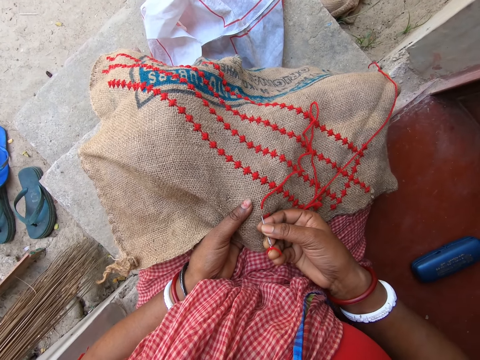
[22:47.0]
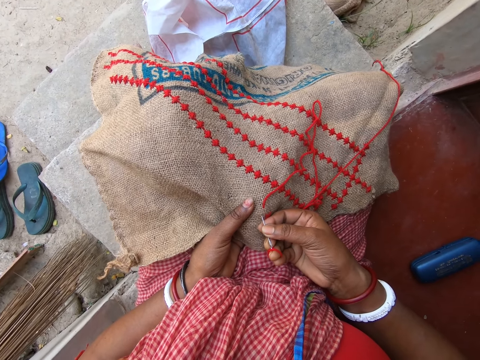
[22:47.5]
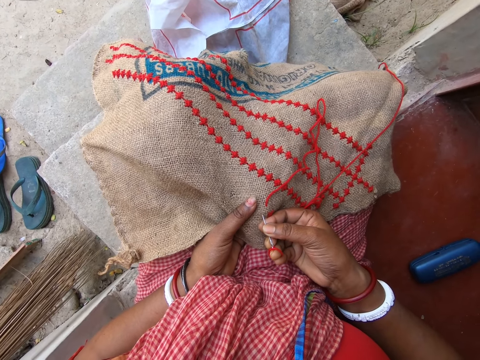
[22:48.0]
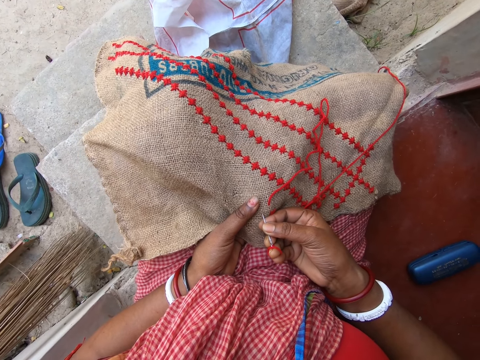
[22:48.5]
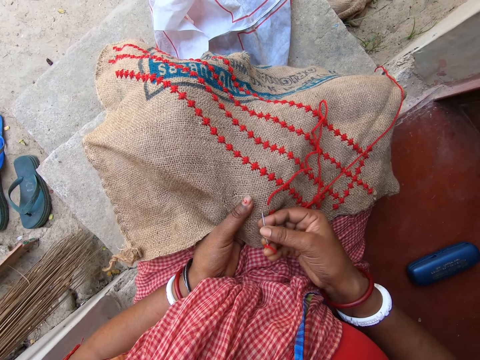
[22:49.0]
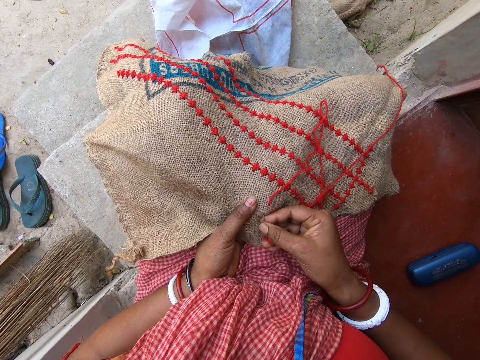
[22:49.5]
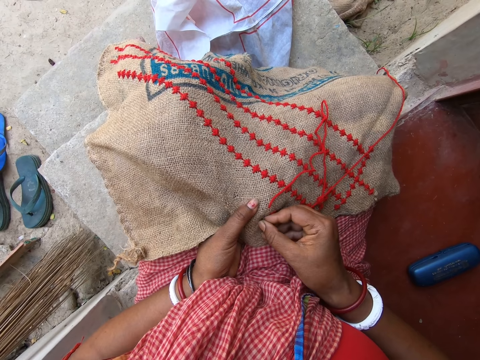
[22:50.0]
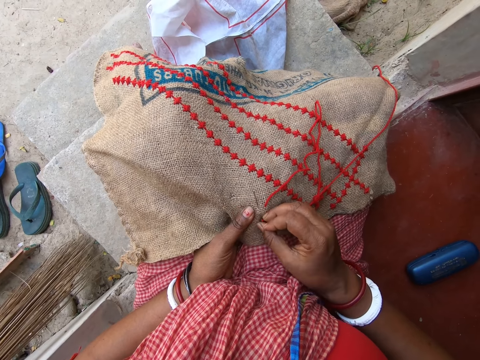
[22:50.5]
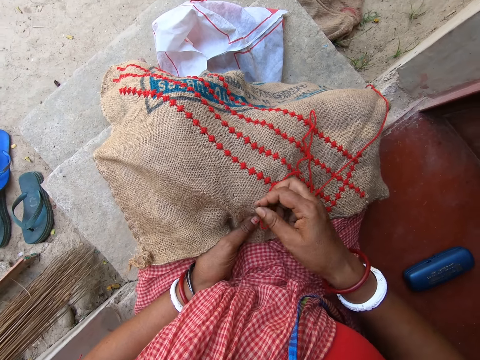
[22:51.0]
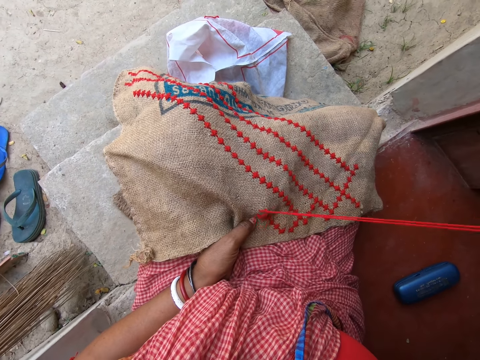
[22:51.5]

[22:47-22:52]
The camera wearer sews the sack with the sewing needle.

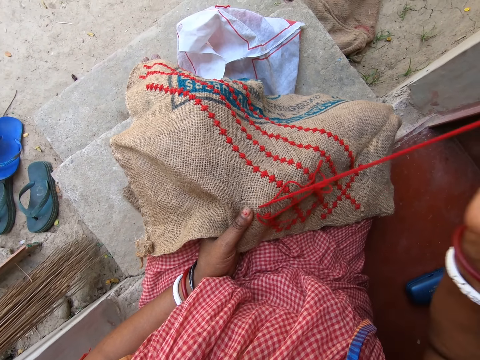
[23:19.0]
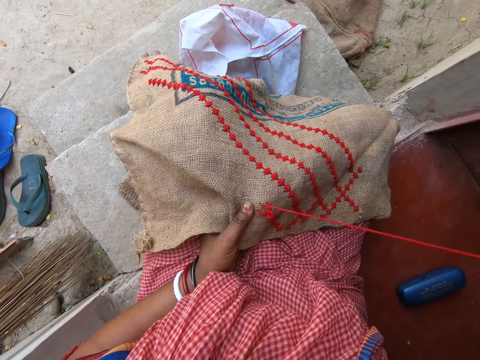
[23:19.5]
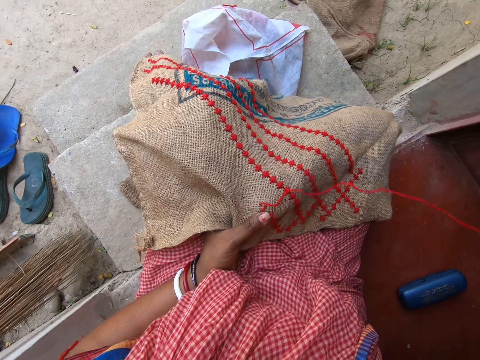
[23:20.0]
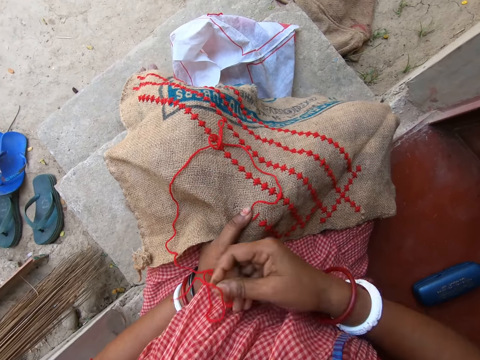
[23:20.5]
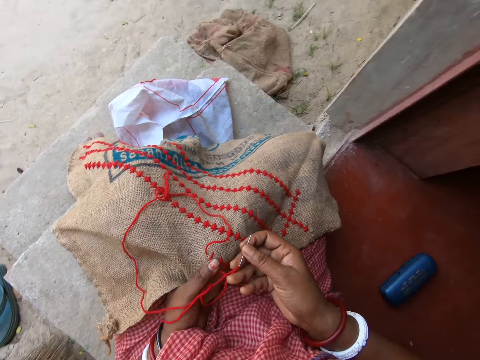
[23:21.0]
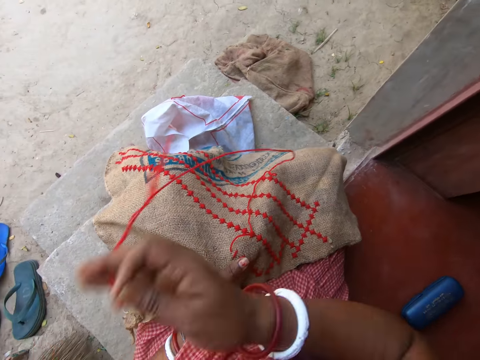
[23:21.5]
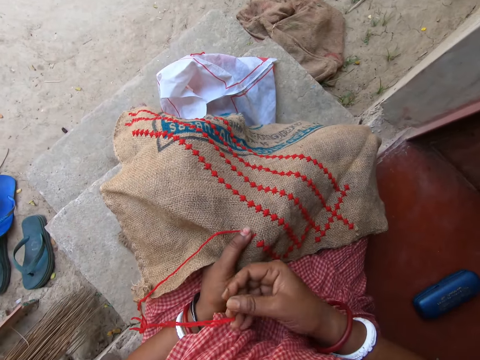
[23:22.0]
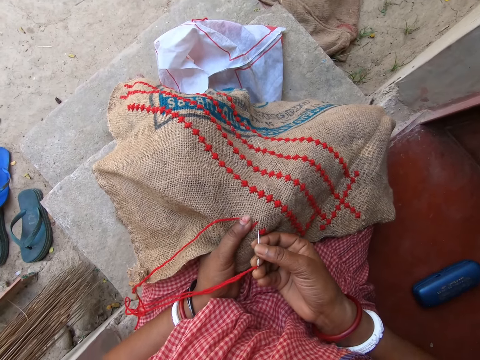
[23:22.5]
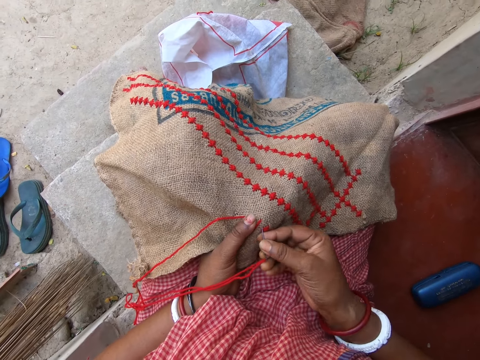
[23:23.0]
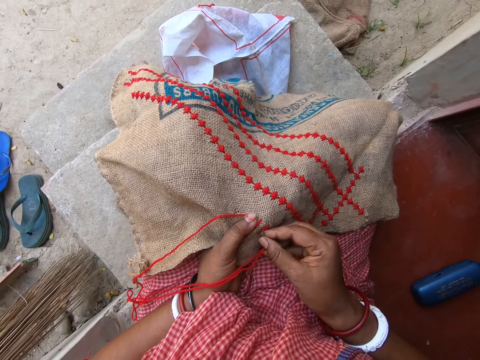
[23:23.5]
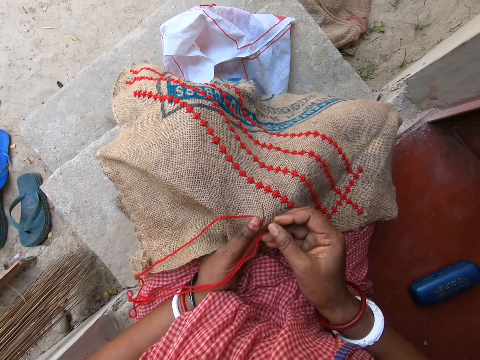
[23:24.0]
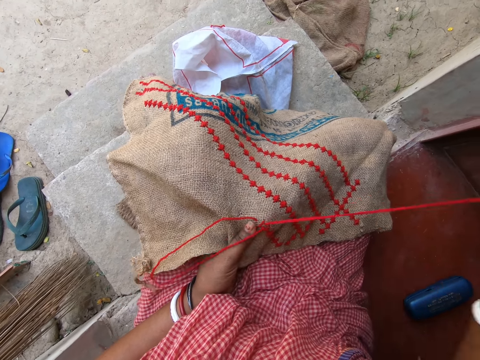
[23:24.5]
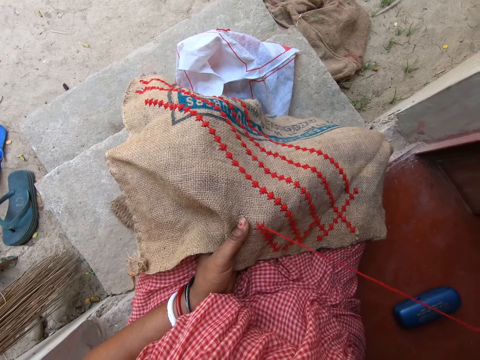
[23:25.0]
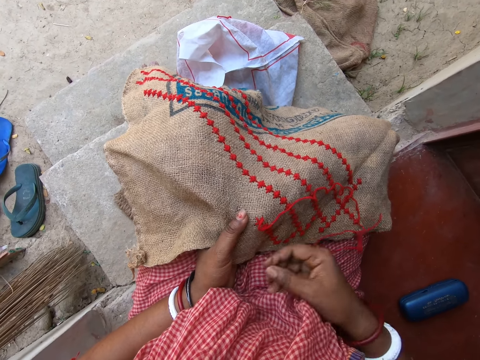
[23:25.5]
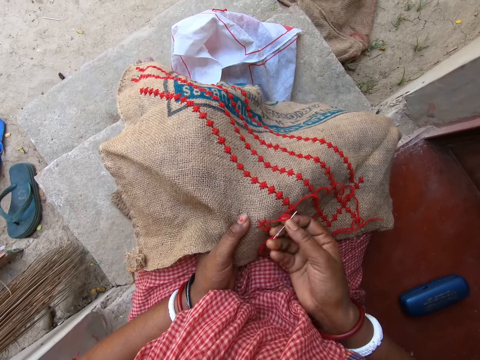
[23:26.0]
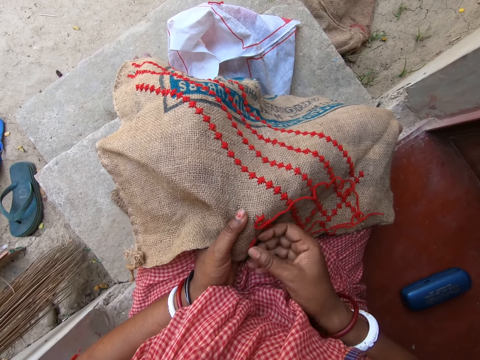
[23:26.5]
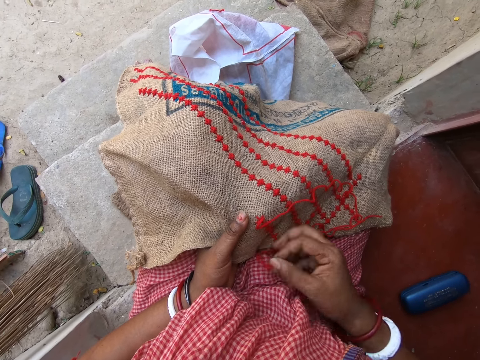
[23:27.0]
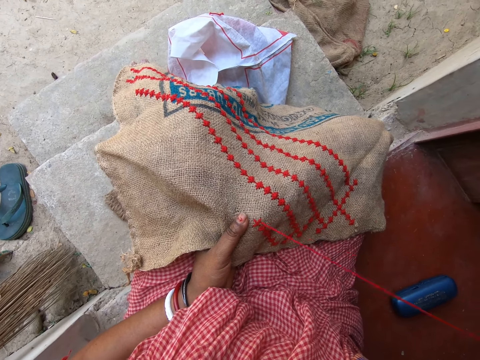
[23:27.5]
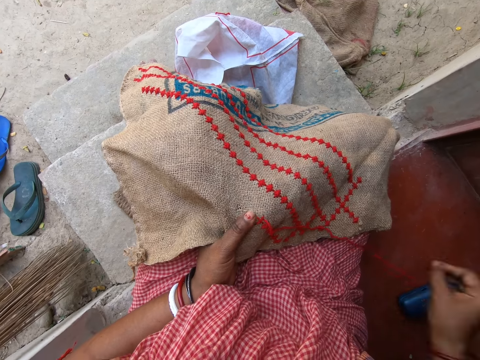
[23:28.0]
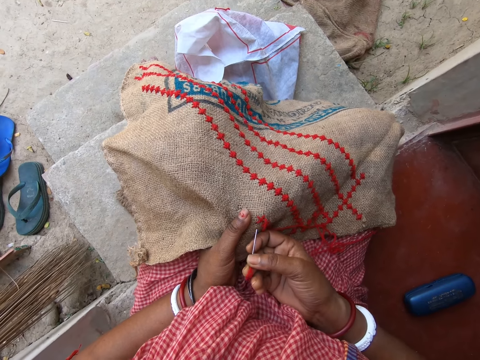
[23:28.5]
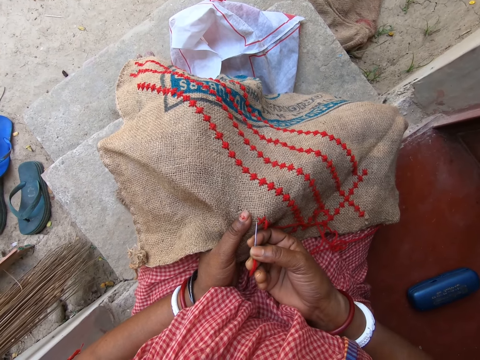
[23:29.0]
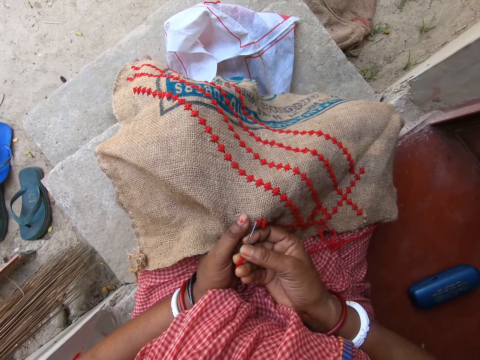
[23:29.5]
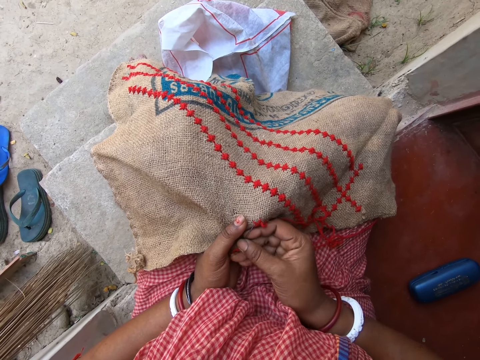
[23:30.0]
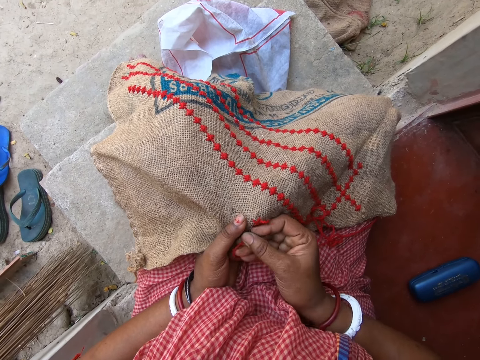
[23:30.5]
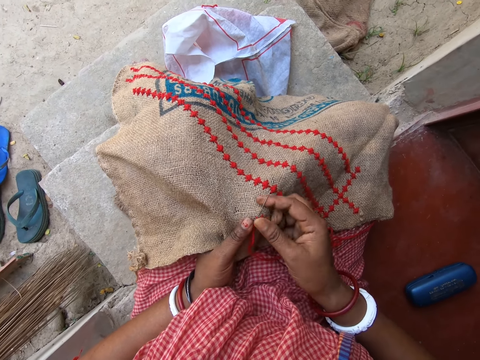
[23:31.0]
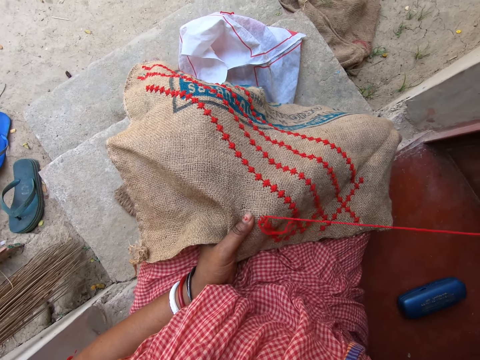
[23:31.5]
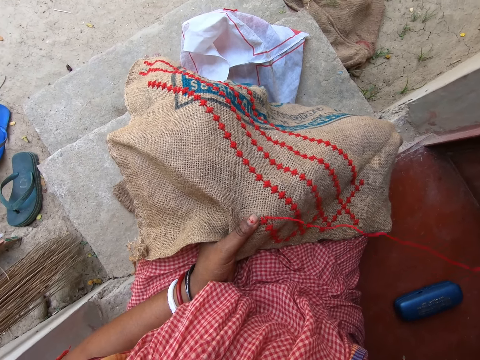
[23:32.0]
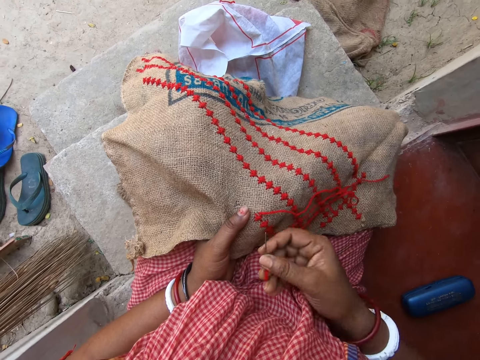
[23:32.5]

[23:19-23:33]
The camera wearer interacts with the woman and another woman. She sews a pattern on the fabric with the threaded needle in her right hand. She pulls the threaded needle with her right hand. She sews a pattern on the fabric with the threaded needle in her right hand.

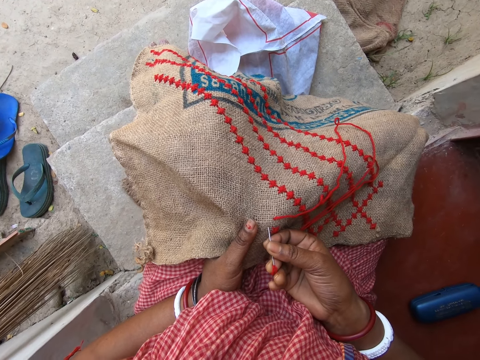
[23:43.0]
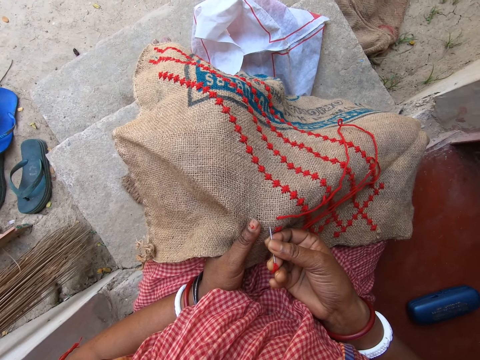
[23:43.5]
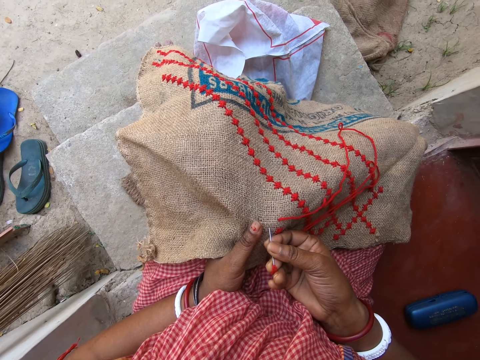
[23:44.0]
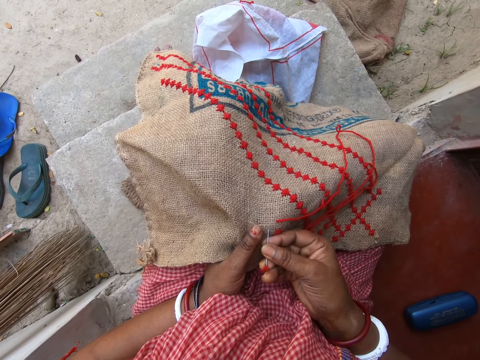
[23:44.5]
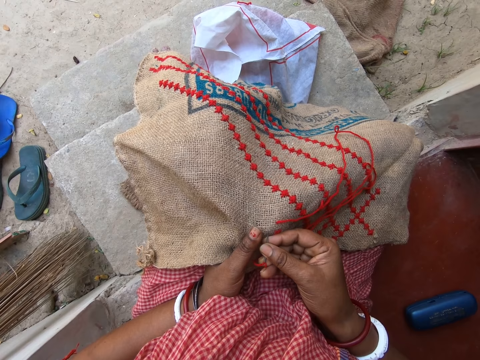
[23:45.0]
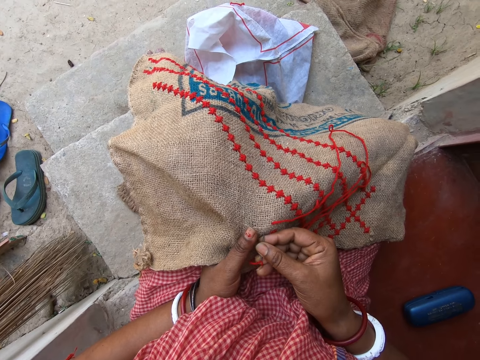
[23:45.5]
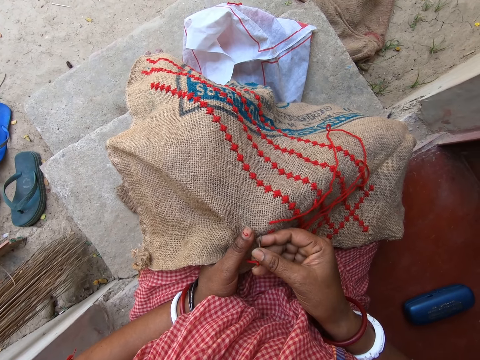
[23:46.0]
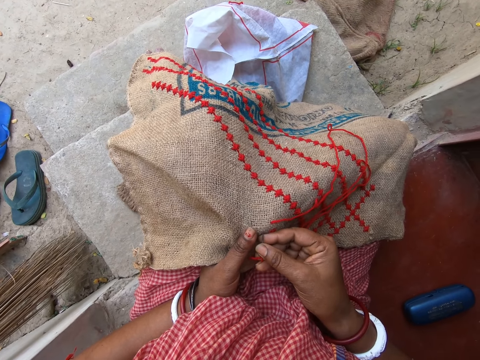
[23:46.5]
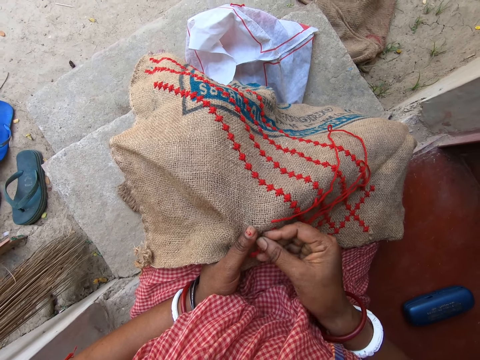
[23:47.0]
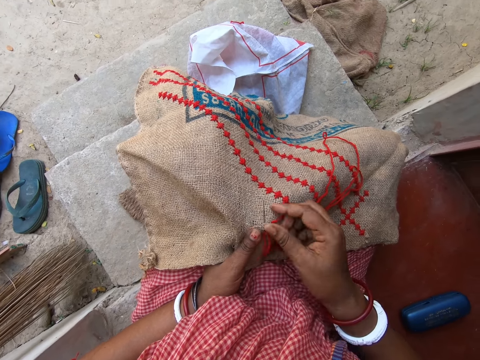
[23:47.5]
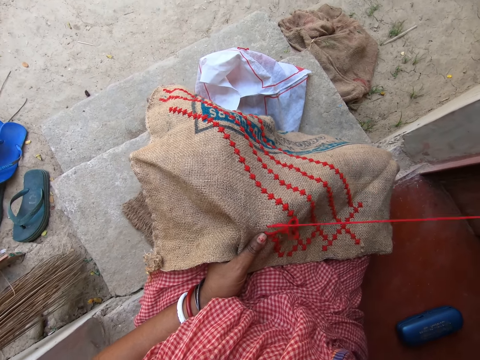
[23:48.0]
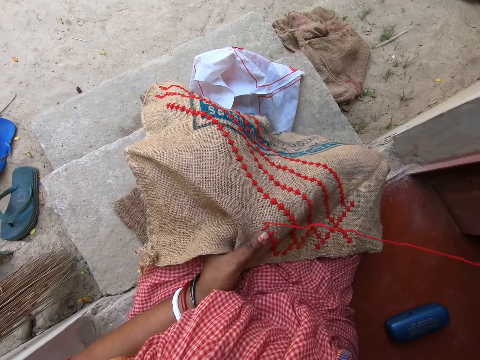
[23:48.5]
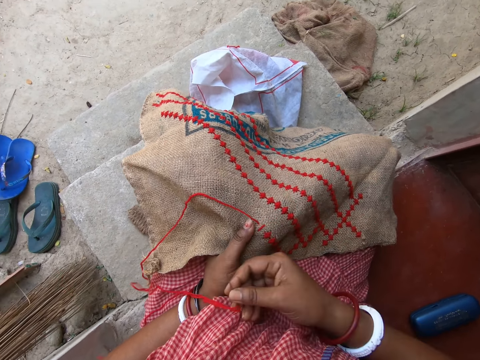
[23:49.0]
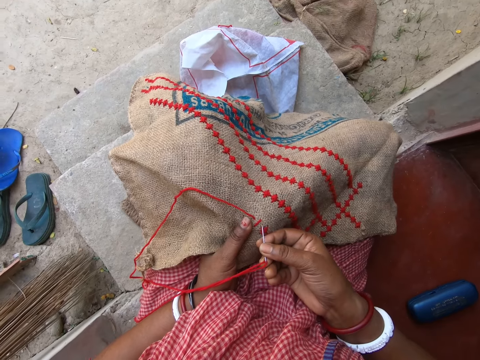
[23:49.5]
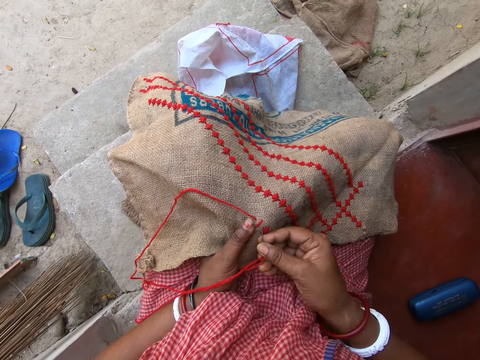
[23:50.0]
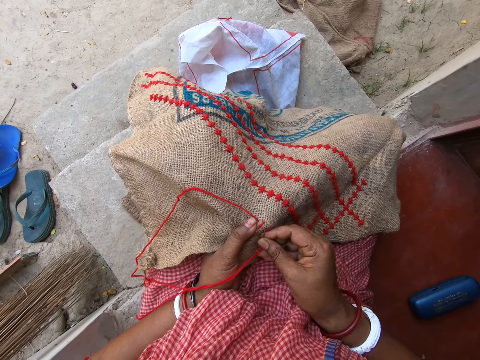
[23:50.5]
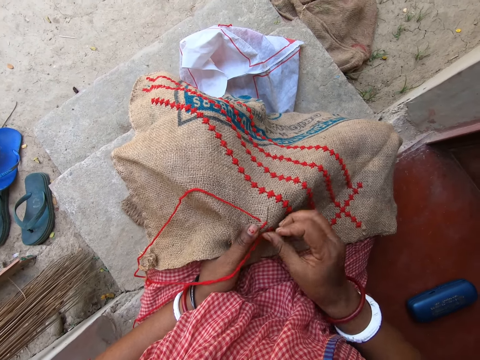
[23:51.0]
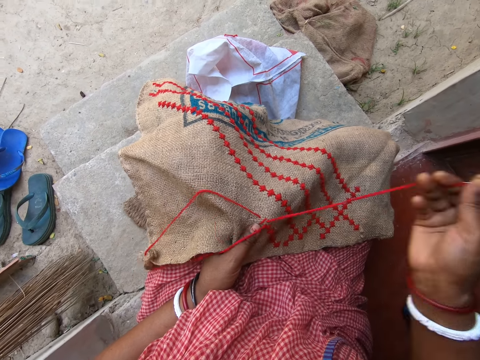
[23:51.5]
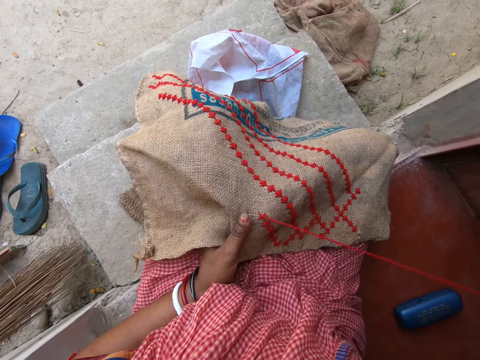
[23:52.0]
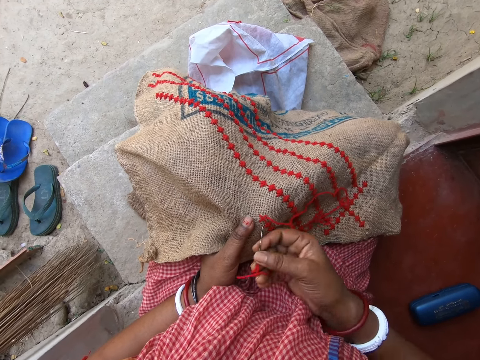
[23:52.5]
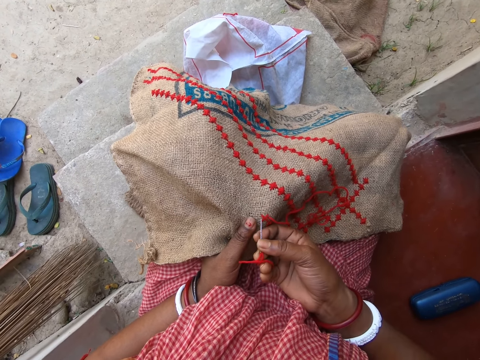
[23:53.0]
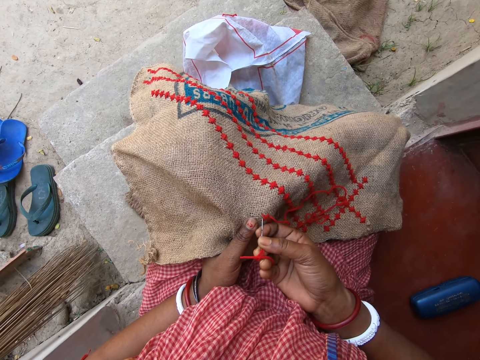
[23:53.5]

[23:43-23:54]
The woman interacts with another woman.
